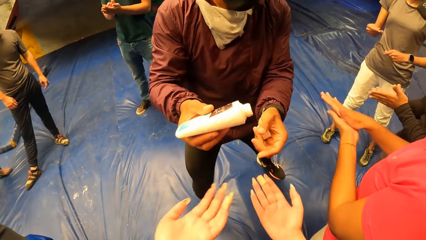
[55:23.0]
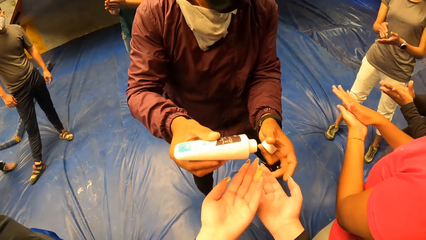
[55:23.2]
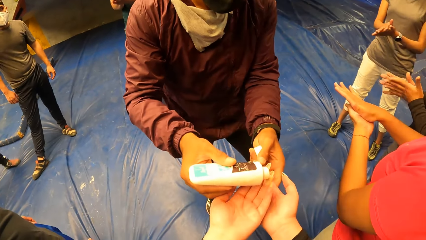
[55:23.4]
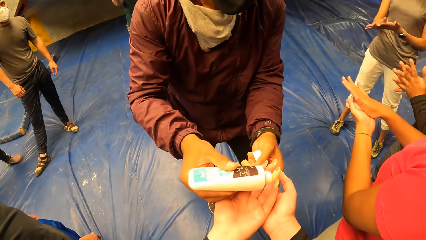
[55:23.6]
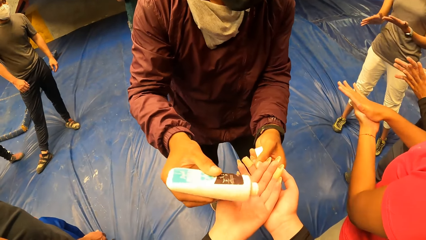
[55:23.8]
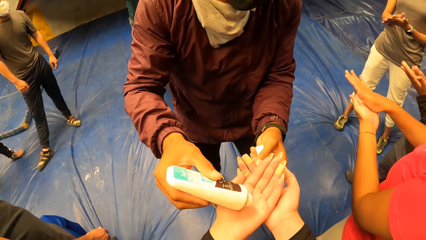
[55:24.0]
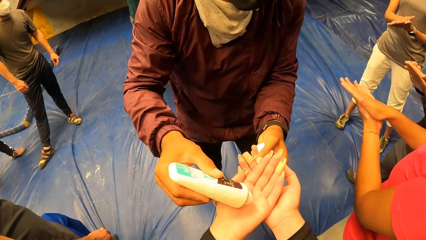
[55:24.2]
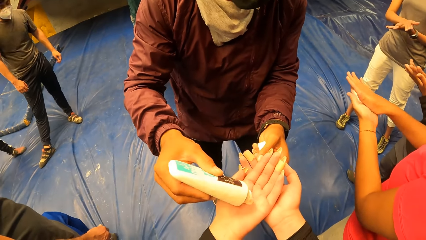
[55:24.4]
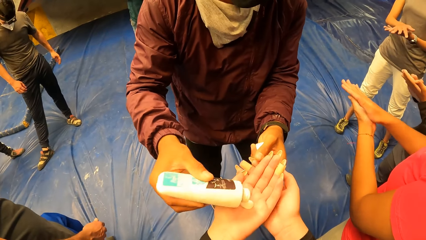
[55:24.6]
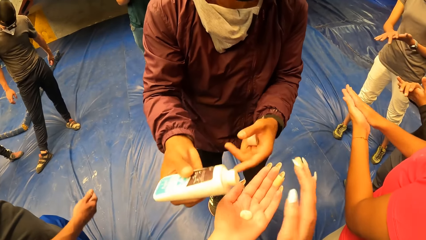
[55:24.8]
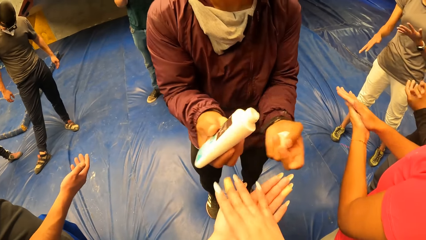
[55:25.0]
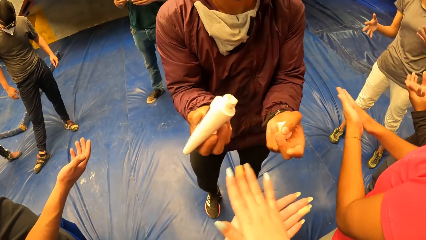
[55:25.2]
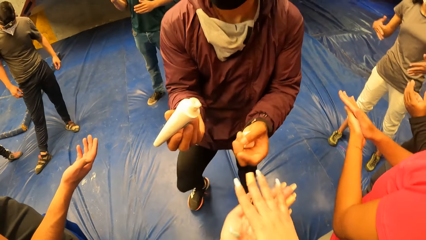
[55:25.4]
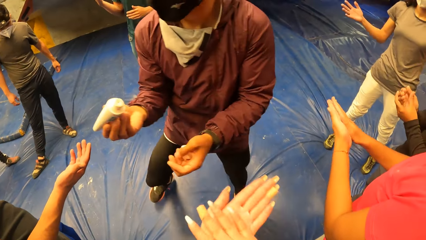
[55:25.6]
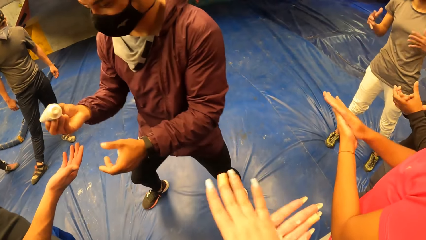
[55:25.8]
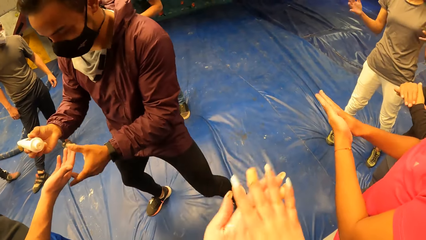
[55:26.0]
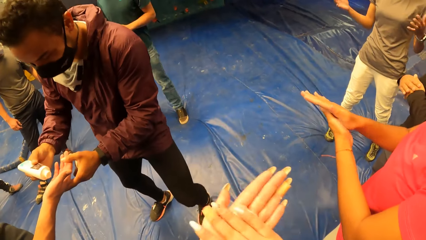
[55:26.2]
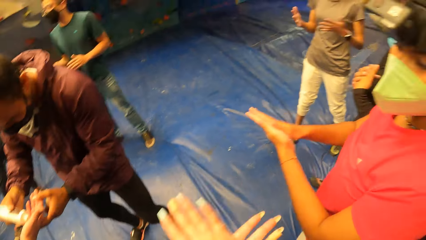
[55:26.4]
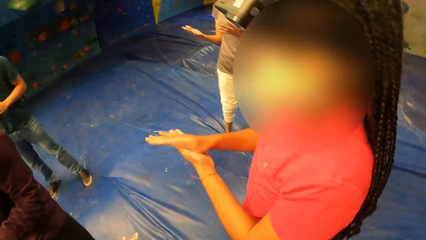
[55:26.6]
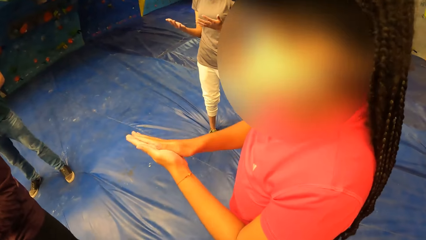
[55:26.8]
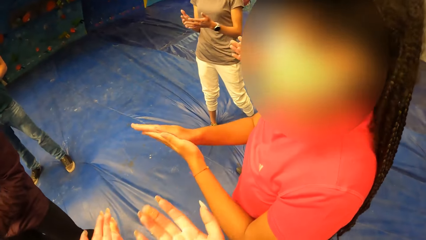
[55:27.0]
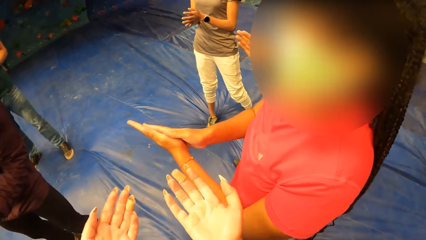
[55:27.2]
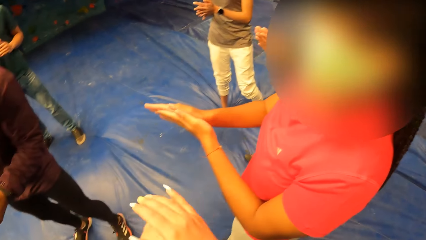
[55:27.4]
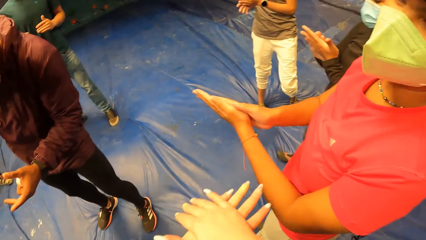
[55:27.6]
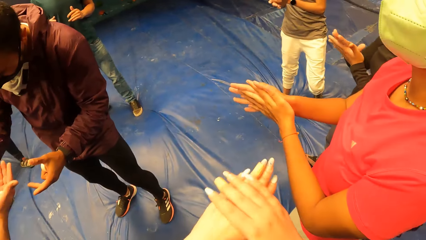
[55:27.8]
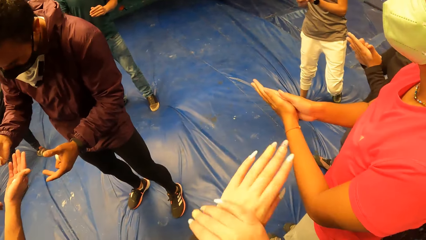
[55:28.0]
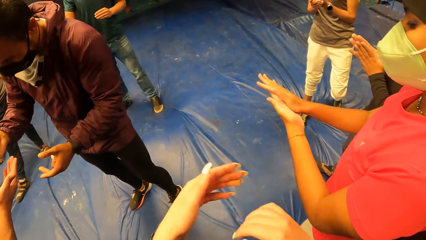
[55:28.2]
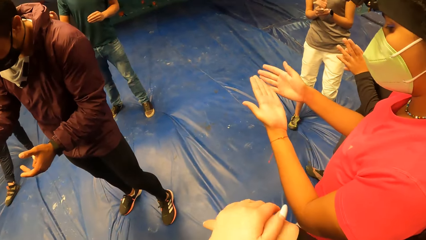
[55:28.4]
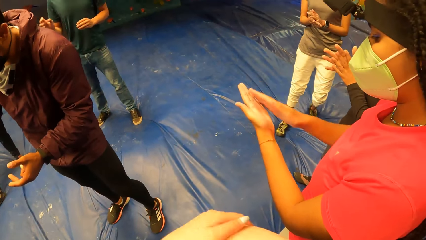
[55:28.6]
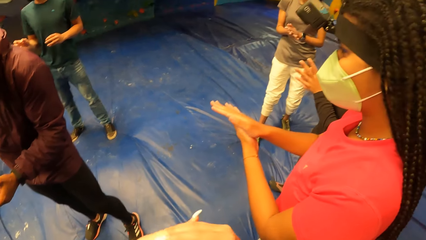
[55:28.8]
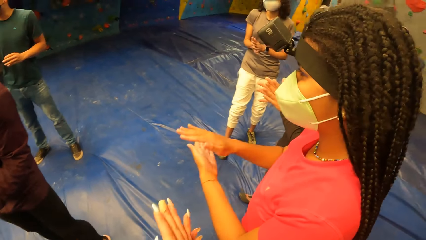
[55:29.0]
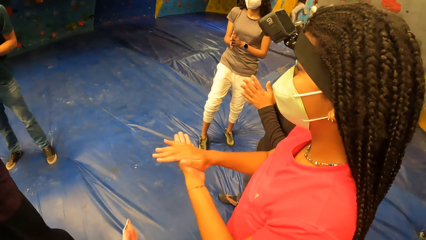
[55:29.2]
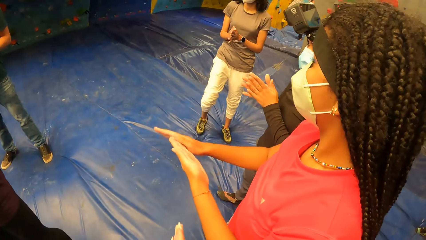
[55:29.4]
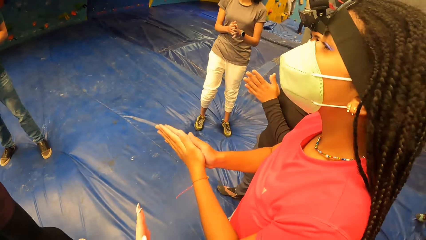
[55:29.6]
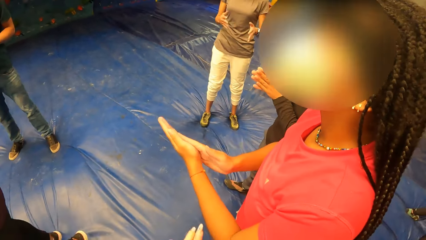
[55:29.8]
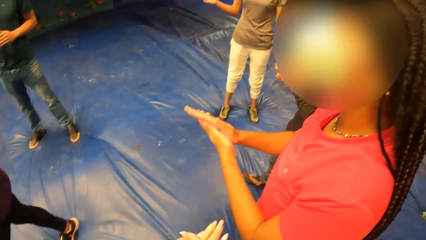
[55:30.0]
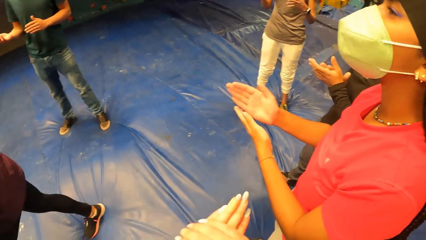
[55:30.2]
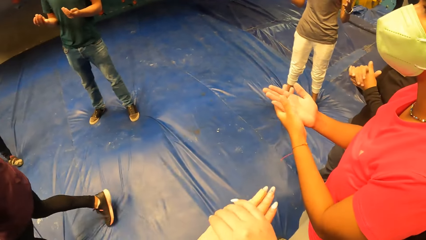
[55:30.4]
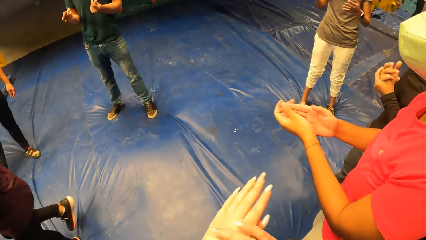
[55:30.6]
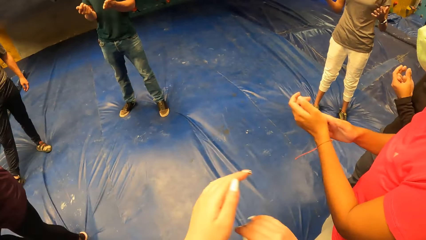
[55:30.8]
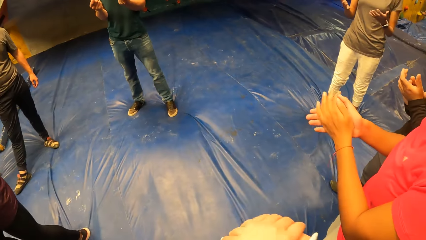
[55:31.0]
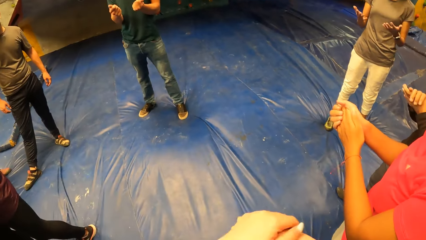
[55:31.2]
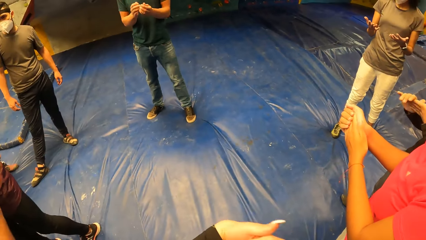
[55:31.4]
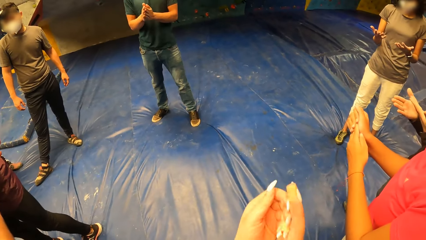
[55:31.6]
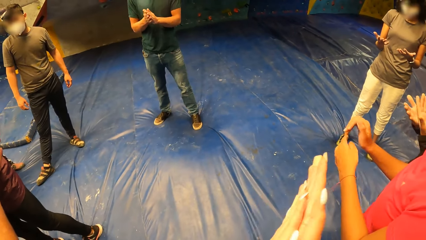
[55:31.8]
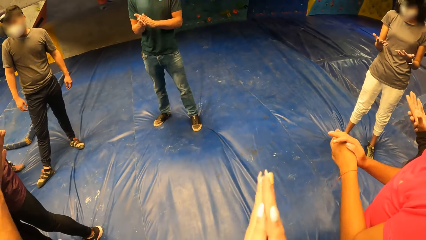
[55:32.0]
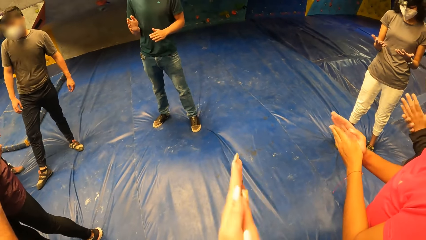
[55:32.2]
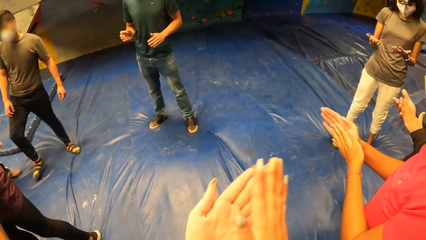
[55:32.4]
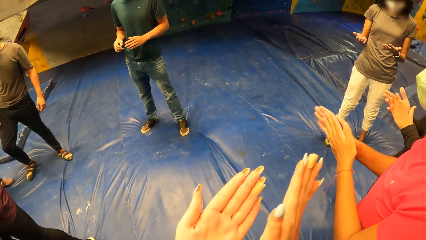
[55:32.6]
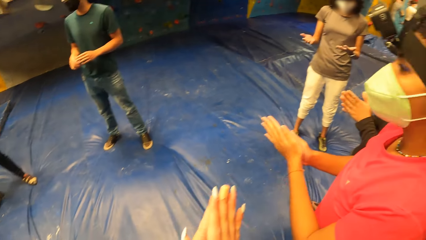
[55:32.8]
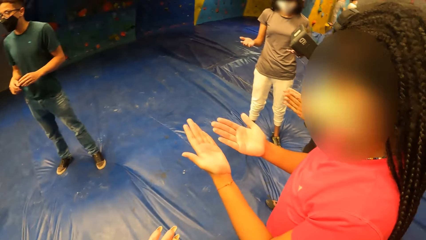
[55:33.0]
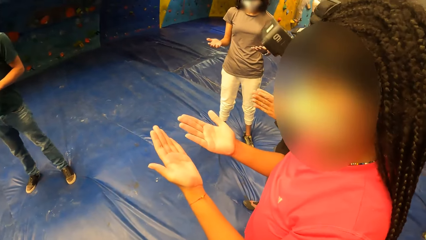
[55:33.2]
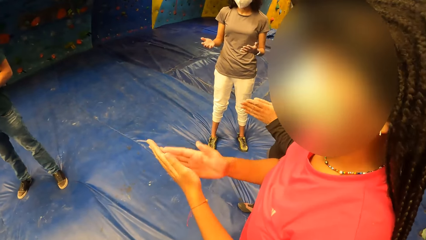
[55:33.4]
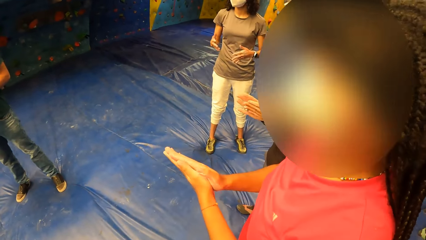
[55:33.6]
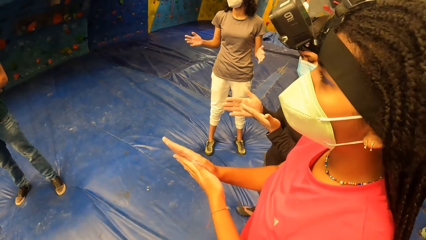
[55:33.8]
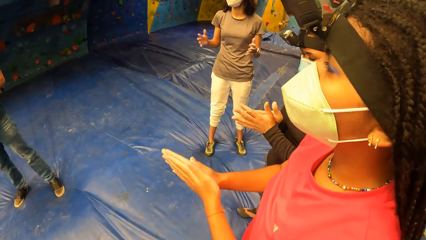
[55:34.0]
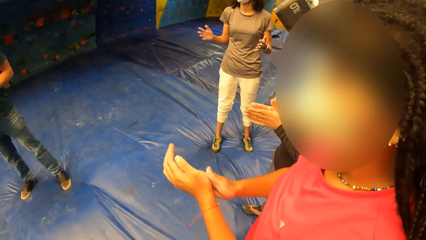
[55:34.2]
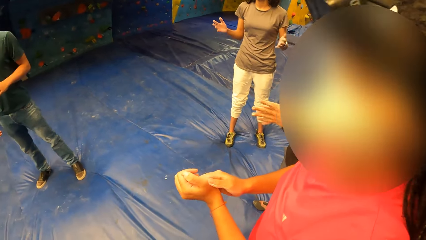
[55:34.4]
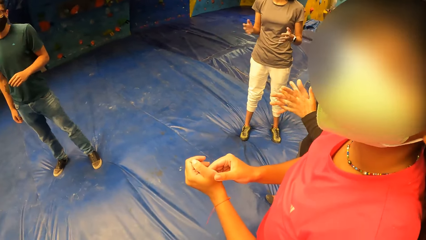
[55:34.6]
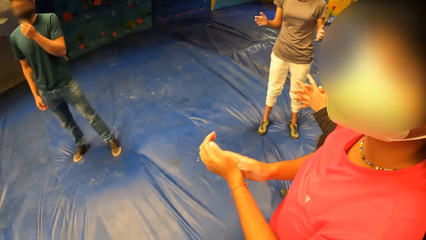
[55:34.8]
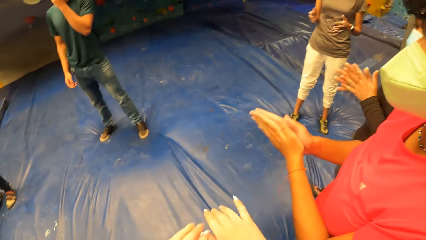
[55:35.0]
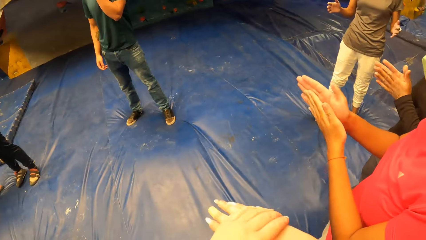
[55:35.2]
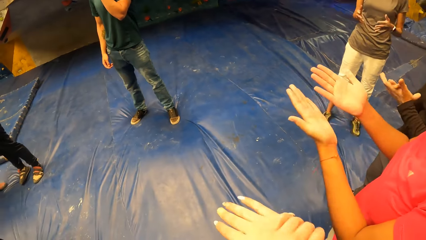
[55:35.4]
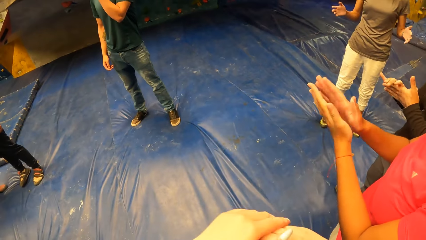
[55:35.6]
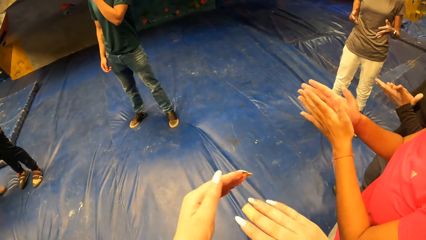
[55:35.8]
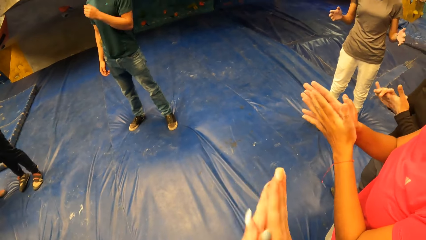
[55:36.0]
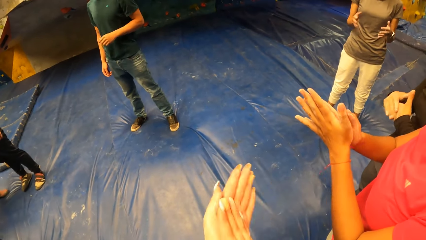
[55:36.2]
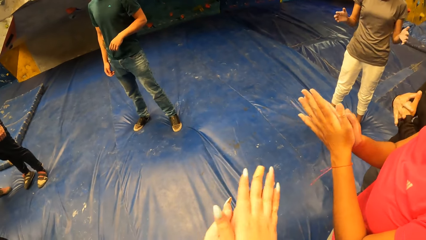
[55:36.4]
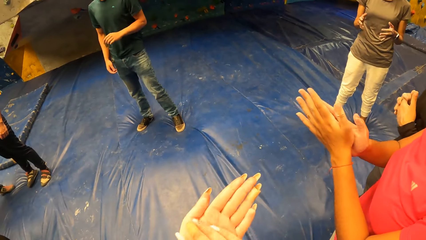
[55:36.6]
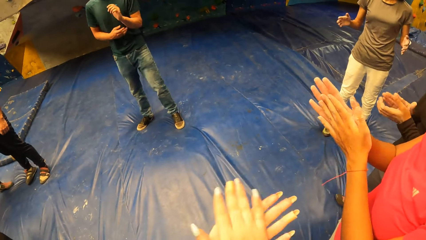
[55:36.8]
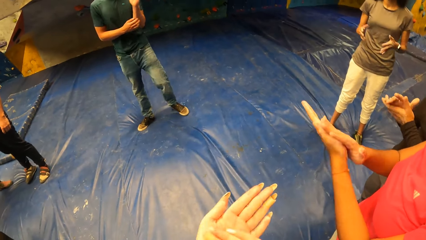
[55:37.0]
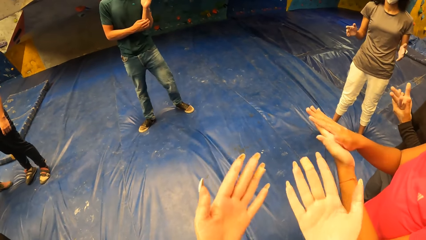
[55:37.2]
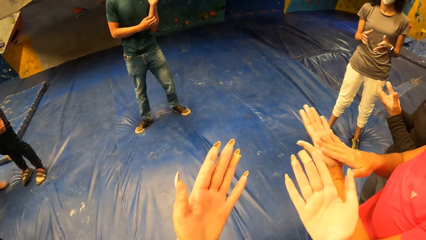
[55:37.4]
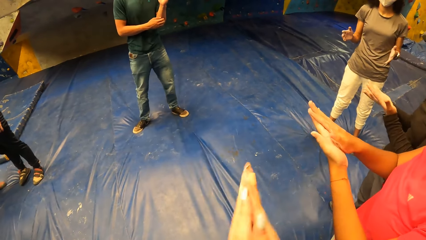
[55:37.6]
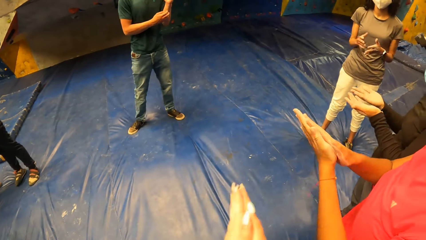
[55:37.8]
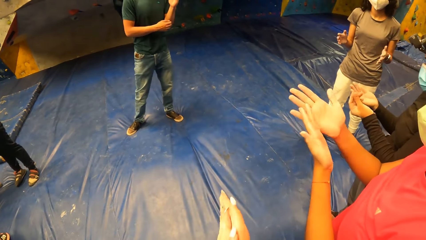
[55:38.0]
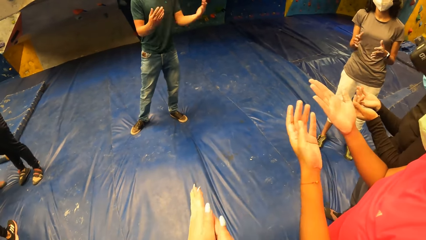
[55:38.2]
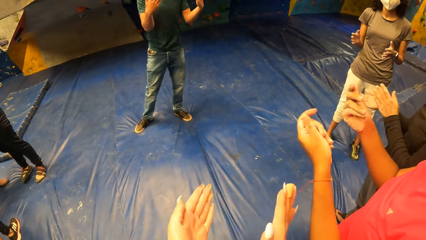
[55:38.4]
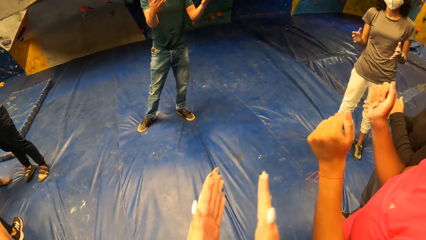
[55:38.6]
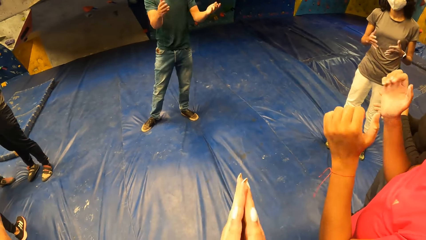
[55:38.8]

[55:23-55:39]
The woman rubs both hands together. The man pours cream from the bottle in his right hand into the left hand of the camera wearer. The camera wearer rubs both hands together. The man pours cream from the bottle in his right hand into the right hand of another woman. The camera wearer looks around. She rubs her hands. She looks around. She rubs her hands. She looks around. She rubs her hands. She looks at her hand. She rubs her hands.
